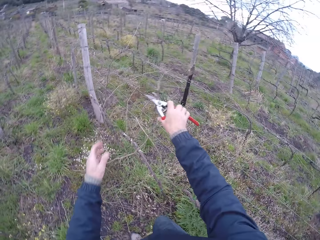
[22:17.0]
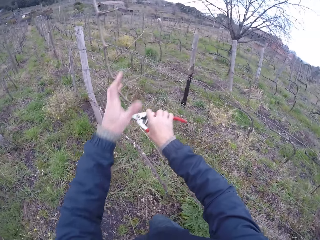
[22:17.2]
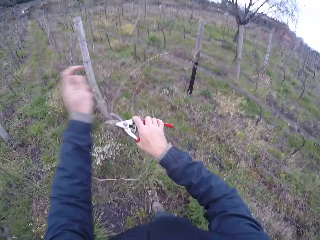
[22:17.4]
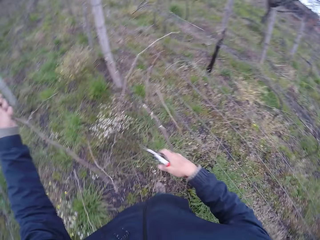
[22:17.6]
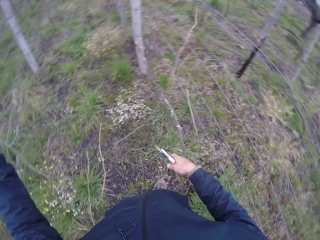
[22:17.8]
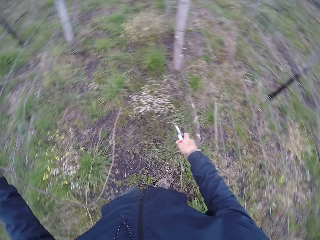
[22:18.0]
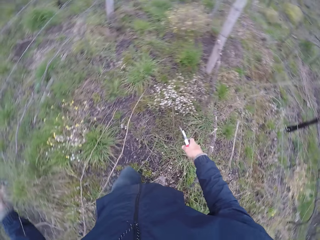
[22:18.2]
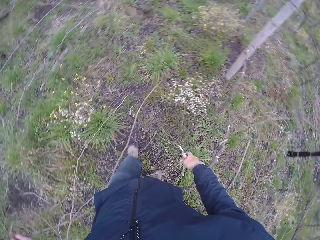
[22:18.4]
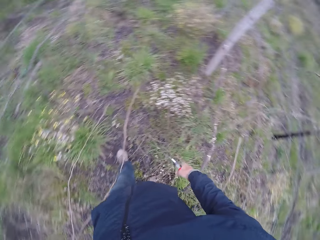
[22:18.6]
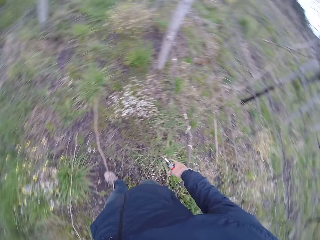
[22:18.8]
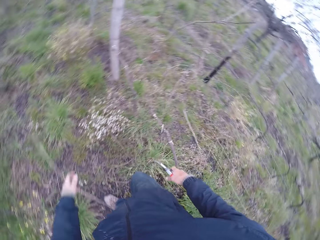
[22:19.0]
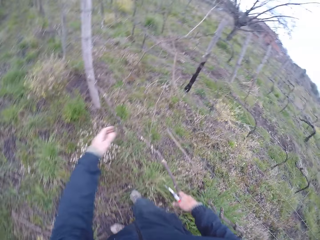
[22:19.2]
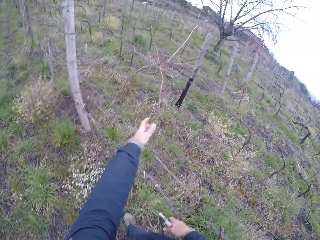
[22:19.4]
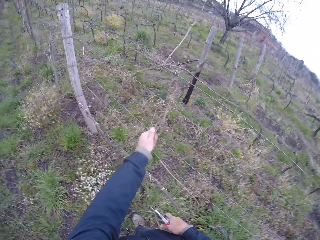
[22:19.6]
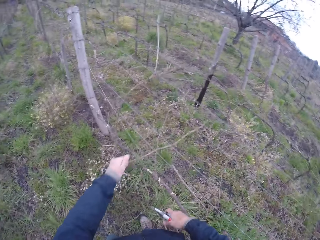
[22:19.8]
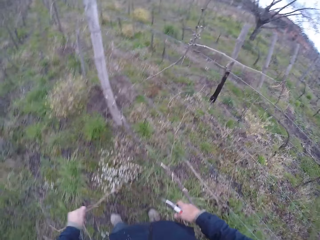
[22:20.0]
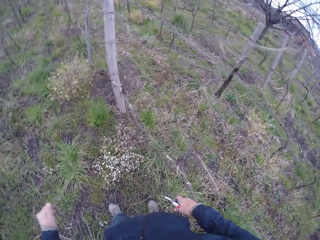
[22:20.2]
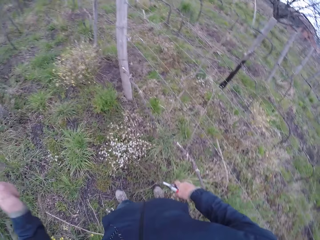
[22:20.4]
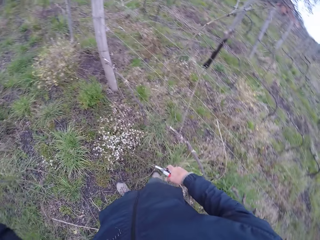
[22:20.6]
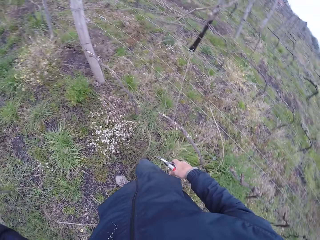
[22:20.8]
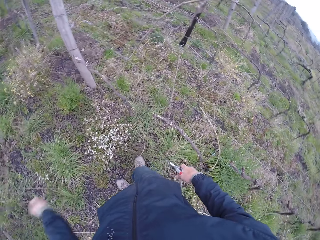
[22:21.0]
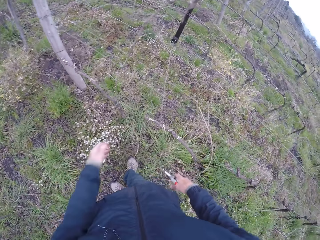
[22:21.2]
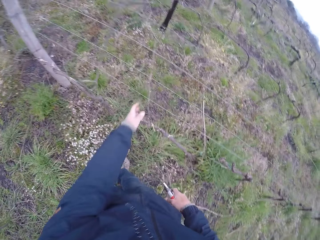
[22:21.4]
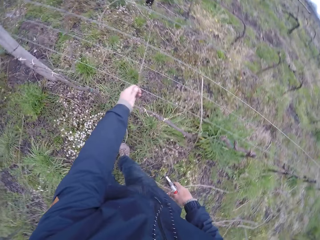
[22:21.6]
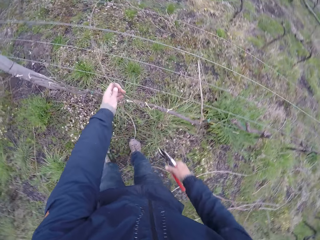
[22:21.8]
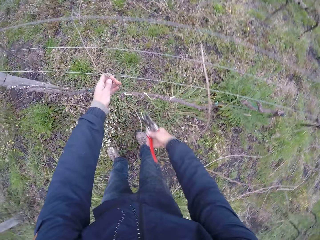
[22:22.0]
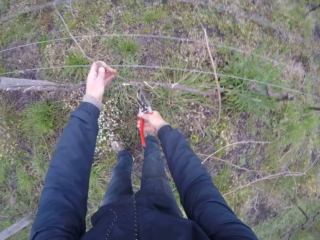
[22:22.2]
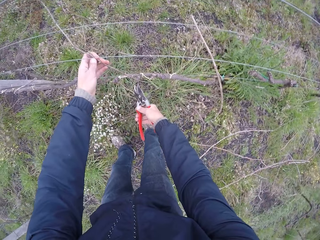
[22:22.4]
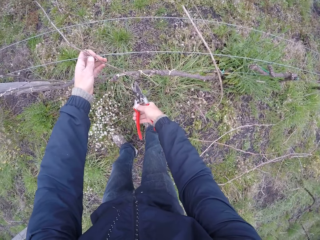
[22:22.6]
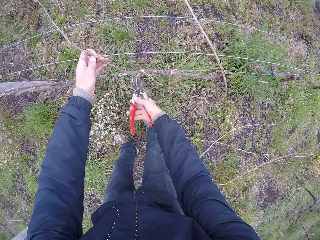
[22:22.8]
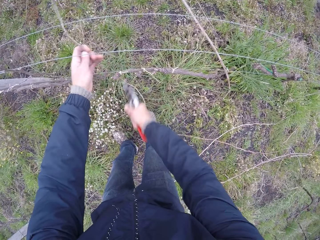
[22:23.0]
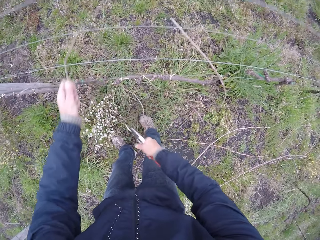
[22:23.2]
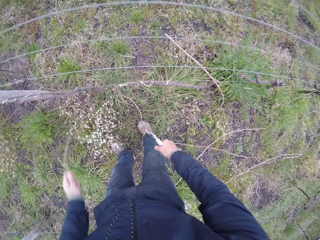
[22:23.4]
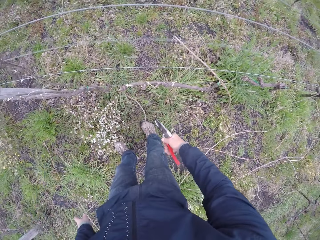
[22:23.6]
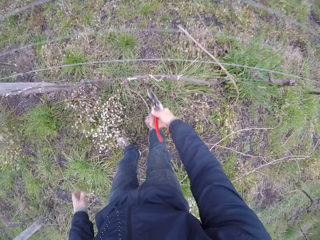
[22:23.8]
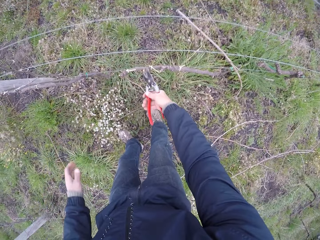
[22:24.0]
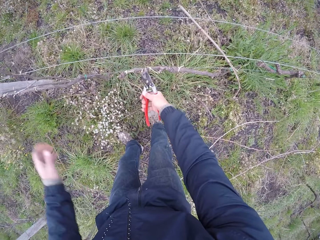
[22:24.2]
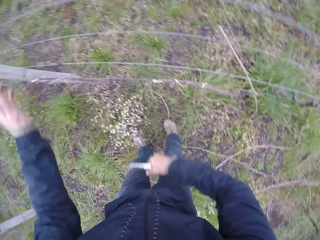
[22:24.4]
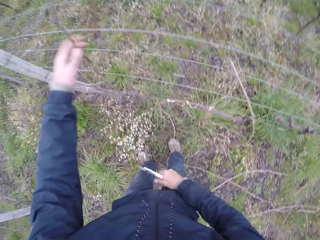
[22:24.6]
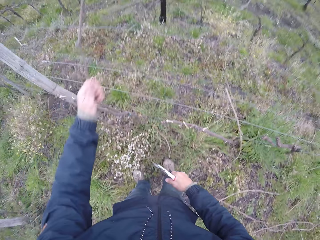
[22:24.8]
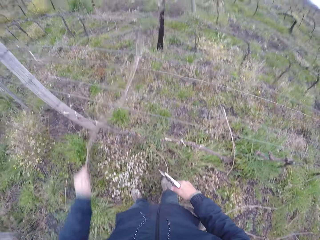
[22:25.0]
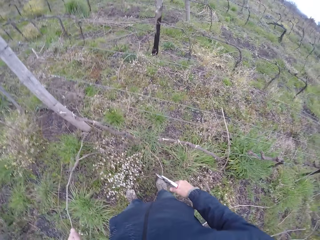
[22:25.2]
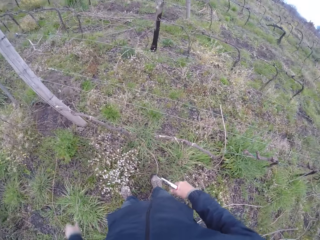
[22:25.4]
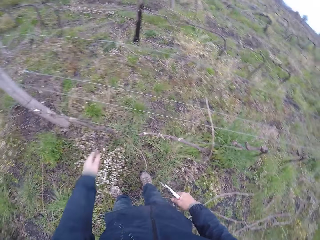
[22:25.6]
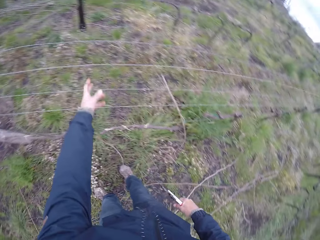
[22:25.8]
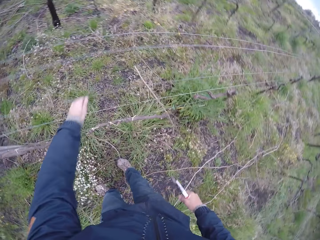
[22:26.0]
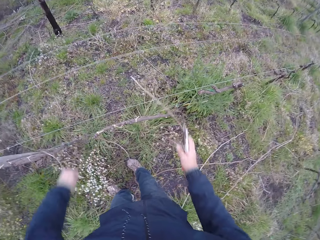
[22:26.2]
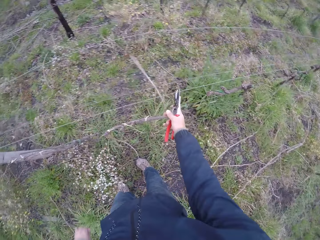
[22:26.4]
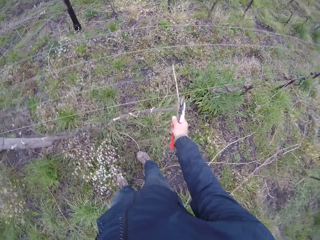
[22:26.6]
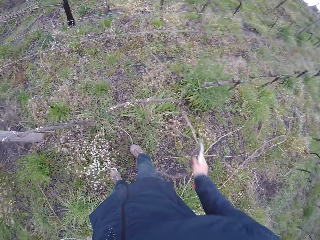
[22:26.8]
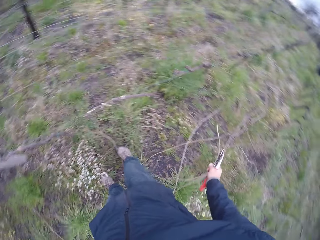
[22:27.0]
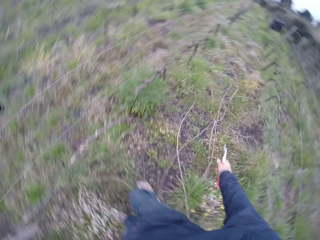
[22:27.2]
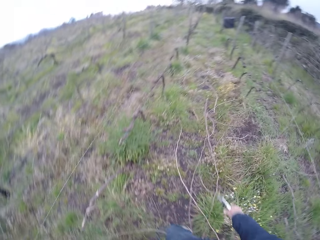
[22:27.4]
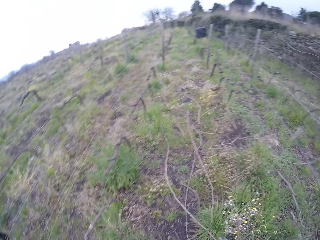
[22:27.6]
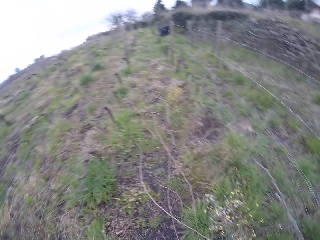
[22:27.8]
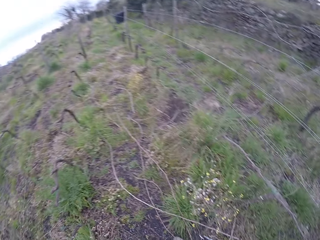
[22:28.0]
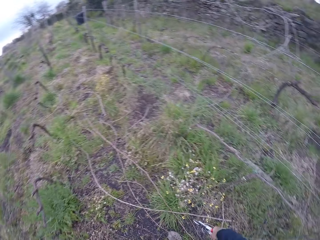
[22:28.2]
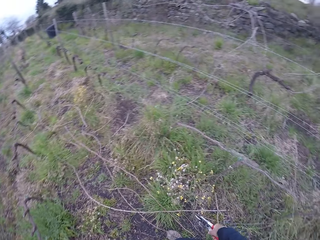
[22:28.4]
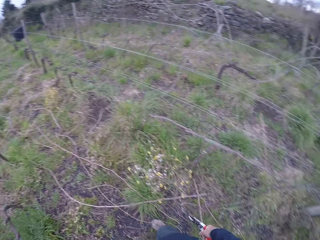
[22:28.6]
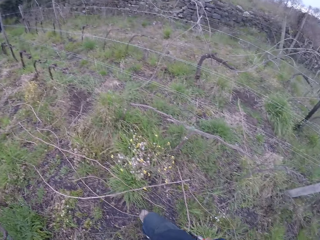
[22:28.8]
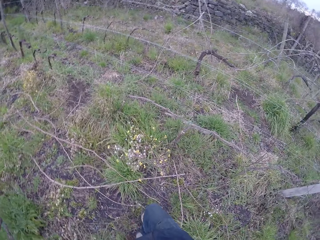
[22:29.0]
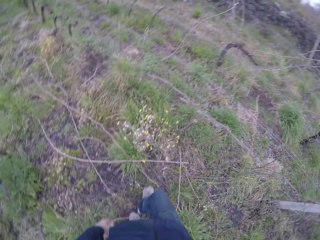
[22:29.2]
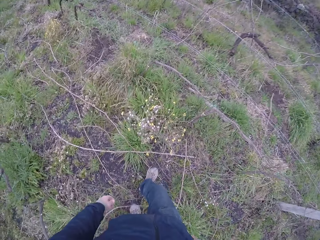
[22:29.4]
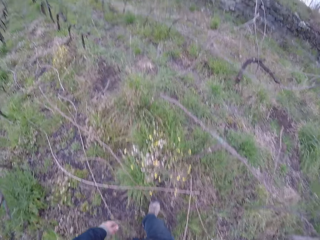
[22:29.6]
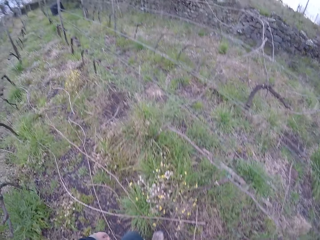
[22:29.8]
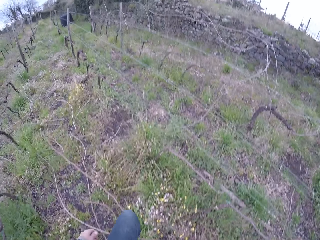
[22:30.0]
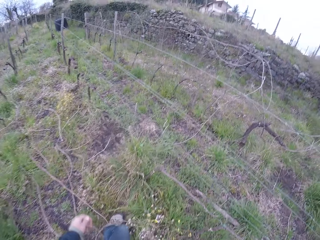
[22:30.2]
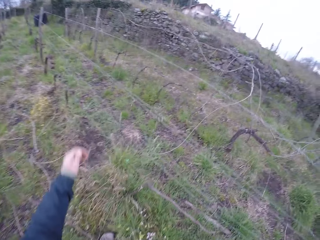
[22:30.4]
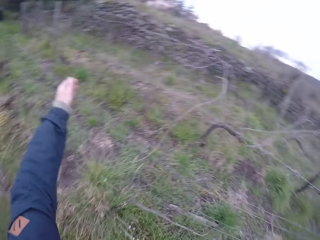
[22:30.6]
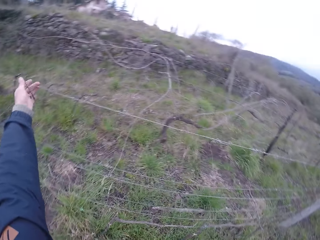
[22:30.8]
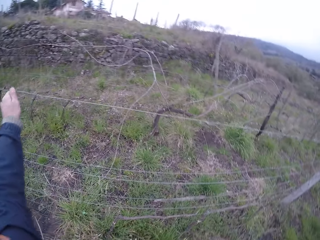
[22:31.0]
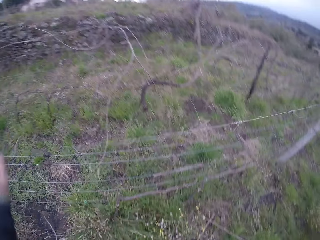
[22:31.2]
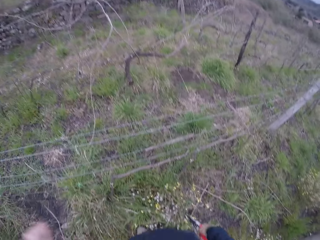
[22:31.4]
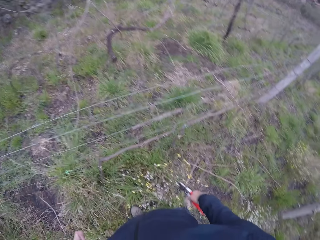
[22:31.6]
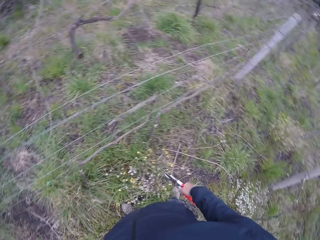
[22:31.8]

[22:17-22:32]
The camera wearer holds a twig on the wire fence with the plier in his right hand. He holds the twig with his left hand. He removes a twig from the fence. He drops the twig on the ground with his left hand. He moves a twig from the wire fence to the ground with his left hand. He pulls a twig from the fence. He drops the twig on the ground. He holds a twig on the wire fence with his left hand. He cuts the twig with the plier in his right hand. He moves the twig from the wire fence to the ground with his left hand. He cuts a twig on the wire fence with the plier in his right hand. He drops the twig on the ground. He moves a twig from the wire fence to the ground with his left hand. He pulls a twig from the fence. He moves a twig from the wire fence to the ground with his left hand again. He drops the twig on the ground. He pulls a twig from the fence with the left hand. He moves a twig from the wire fence to the ground with his right hand. He drops the twig on the ground. He pulls a twig from the fence with the right hand. He drops the twig on the ground. He looks around. He pulls a twig from the fence. He moves a twig from the wire fence to the ground with his left hand.

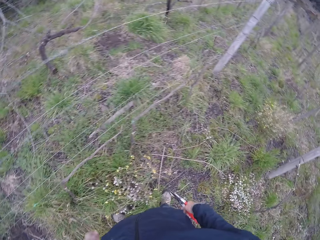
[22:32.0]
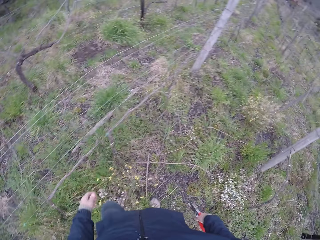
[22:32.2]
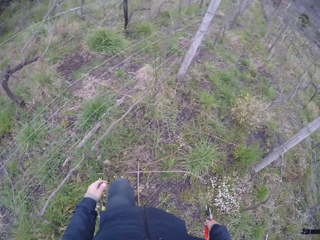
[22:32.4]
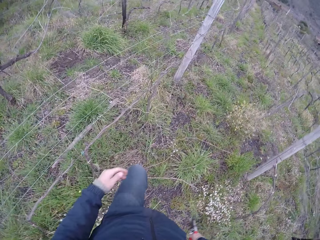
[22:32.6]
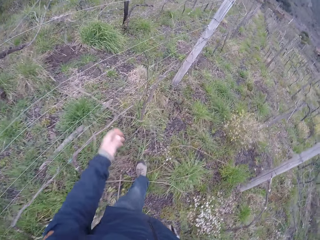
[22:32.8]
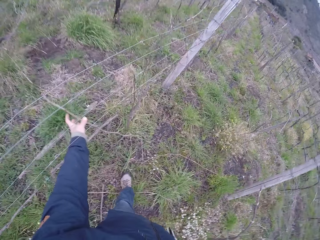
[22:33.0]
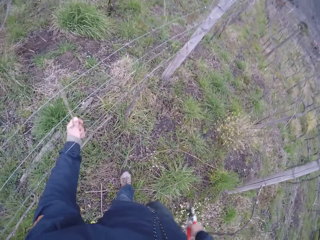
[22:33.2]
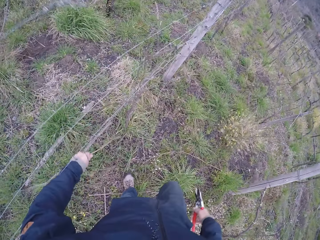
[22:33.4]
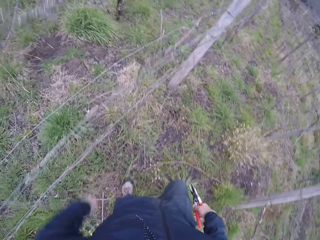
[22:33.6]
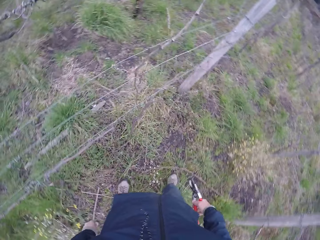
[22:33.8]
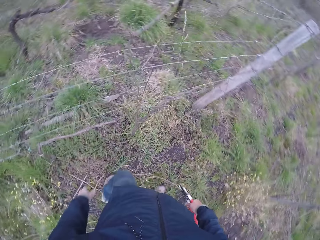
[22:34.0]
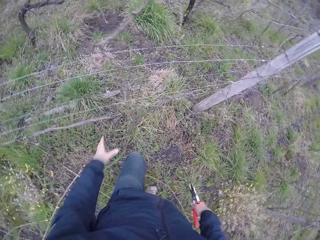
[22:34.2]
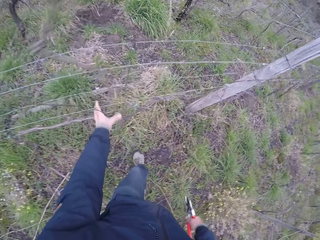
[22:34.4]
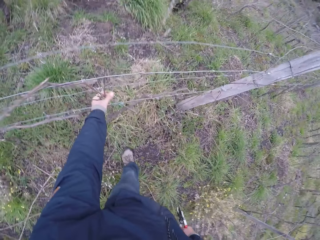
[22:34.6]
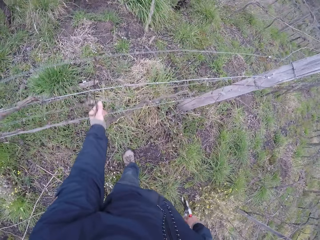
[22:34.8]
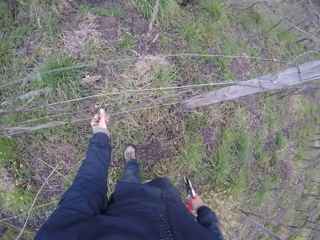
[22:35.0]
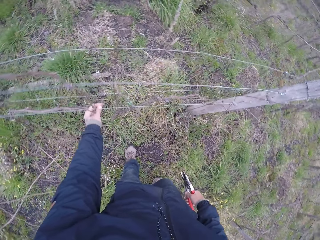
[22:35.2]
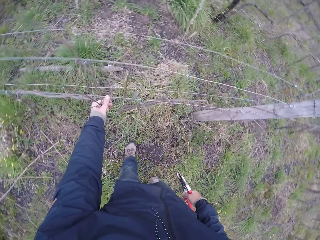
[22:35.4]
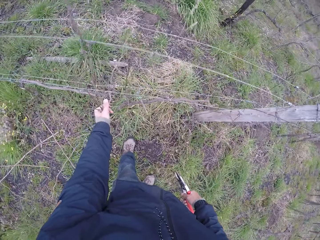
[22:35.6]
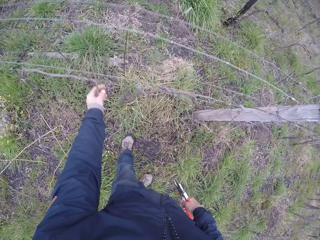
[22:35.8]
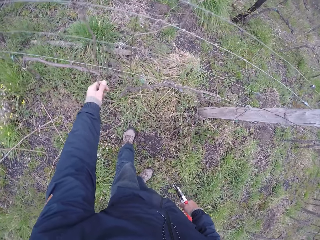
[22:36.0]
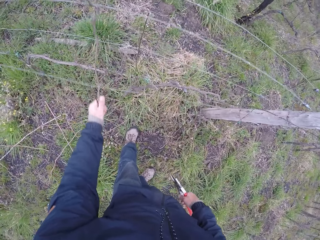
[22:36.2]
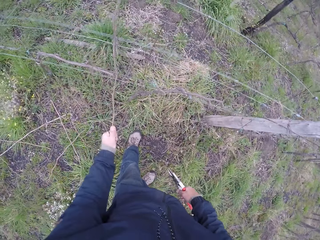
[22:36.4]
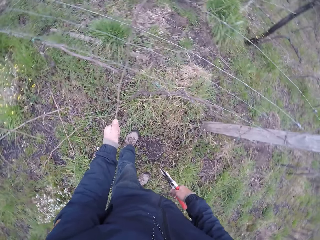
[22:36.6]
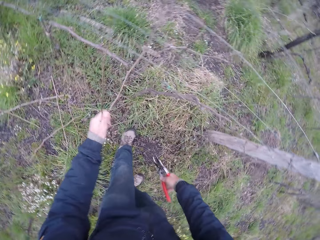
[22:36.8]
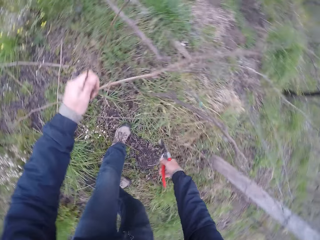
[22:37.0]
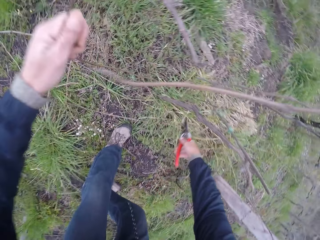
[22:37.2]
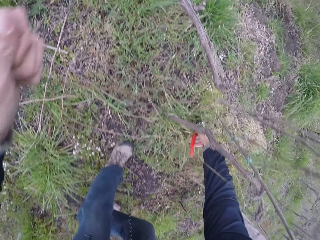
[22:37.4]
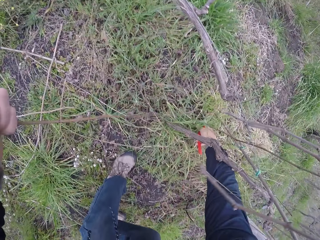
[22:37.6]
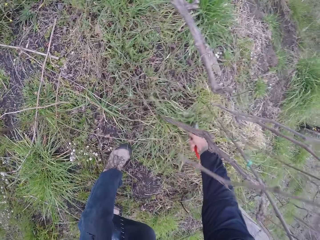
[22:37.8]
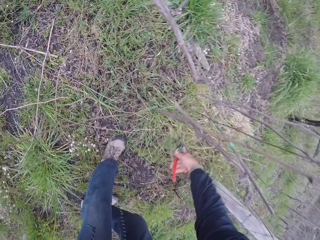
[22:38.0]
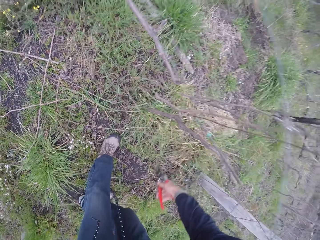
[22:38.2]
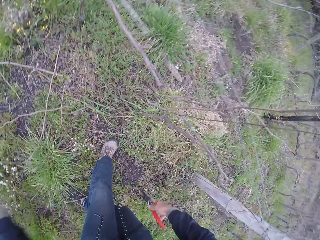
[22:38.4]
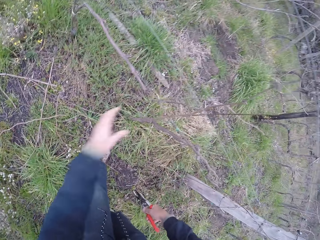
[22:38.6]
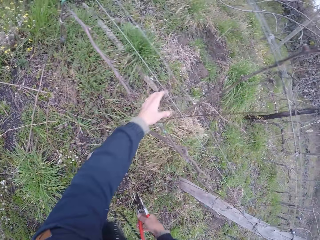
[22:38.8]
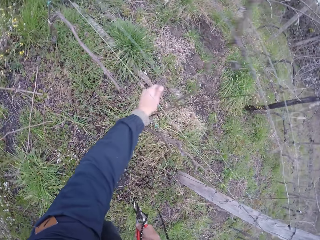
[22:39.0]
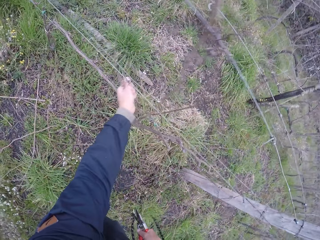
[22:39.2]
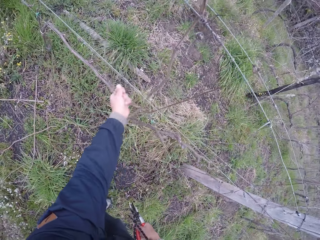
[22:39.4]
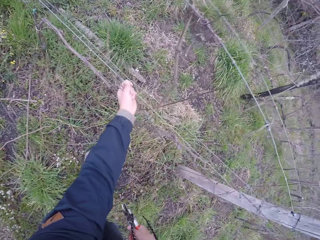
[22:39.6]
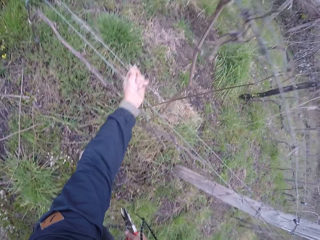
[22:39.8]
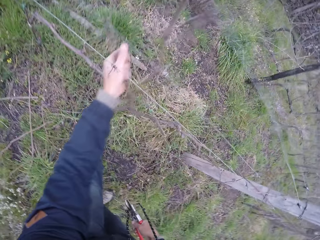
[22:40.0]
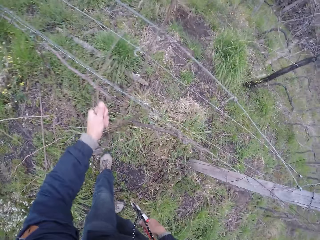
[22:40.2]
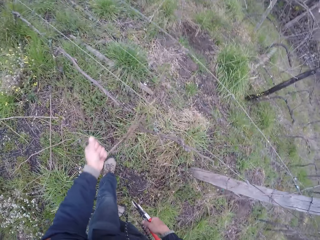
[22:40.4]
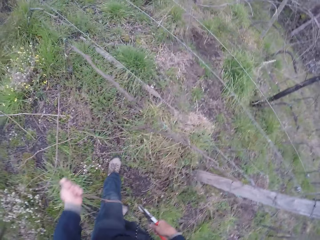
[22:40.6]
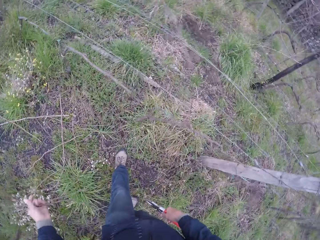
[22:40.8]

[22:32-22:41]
The camera wearer moves a twig from the wire fence to the ground with his left hand. He does it again. He pulls a twig from the fence. He drops the twig on the ground. He pulls some twigs on the wire fence with his left hand. He cuts a twig on the wire fence with the plier in his right hand. He moves the twig from the wire fence to the ground with his left hand. He drops the twigs on the ground. He removes a twig from the wire fence with his left hand.
